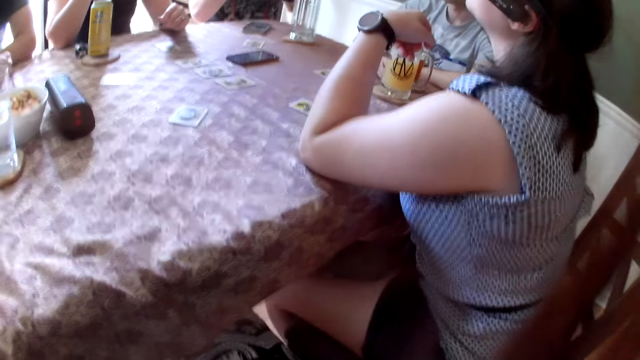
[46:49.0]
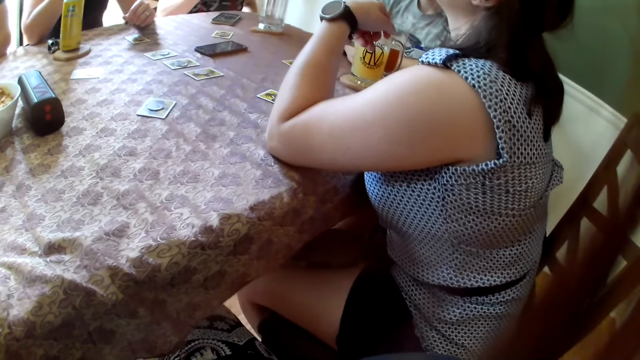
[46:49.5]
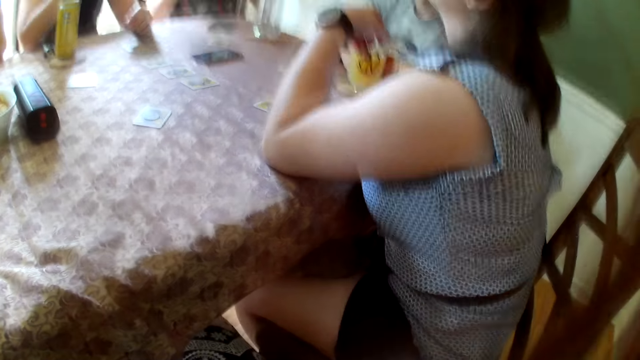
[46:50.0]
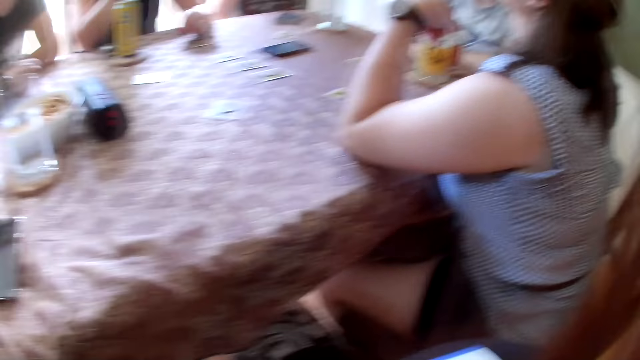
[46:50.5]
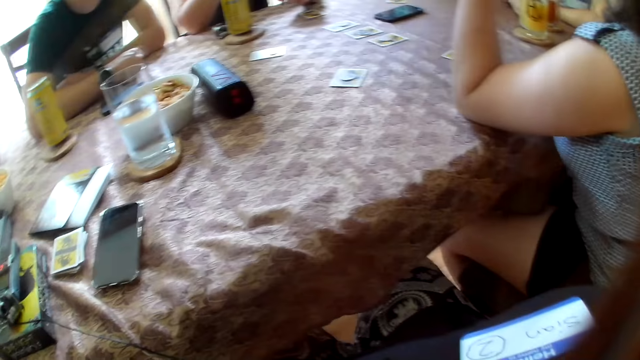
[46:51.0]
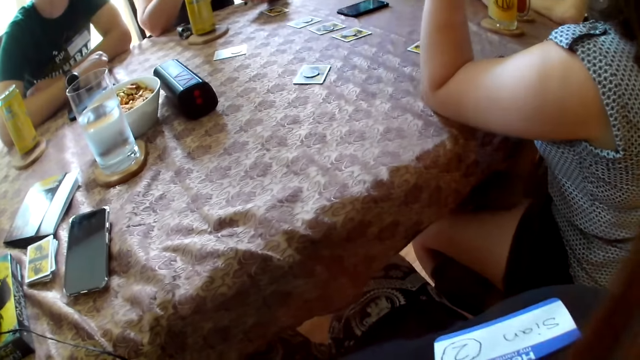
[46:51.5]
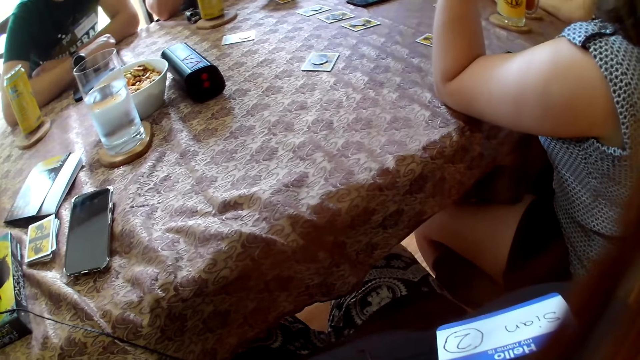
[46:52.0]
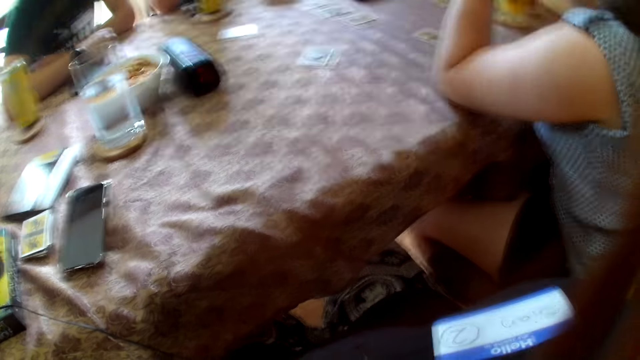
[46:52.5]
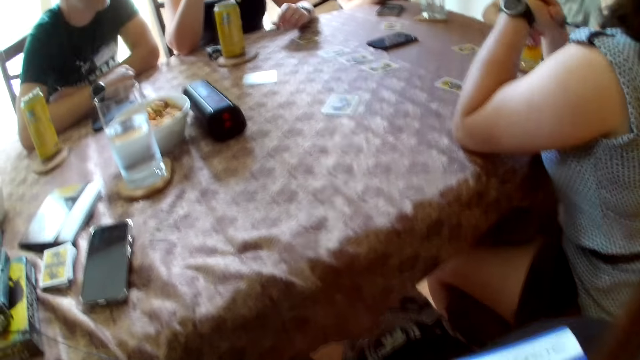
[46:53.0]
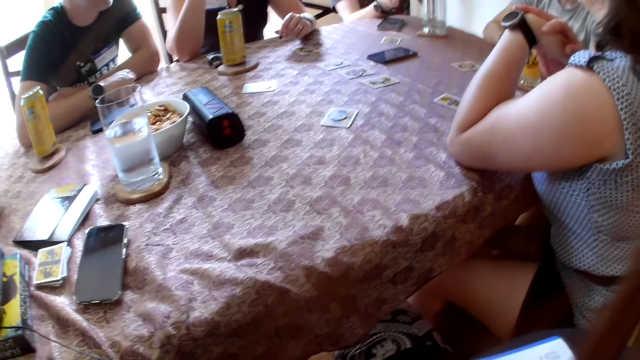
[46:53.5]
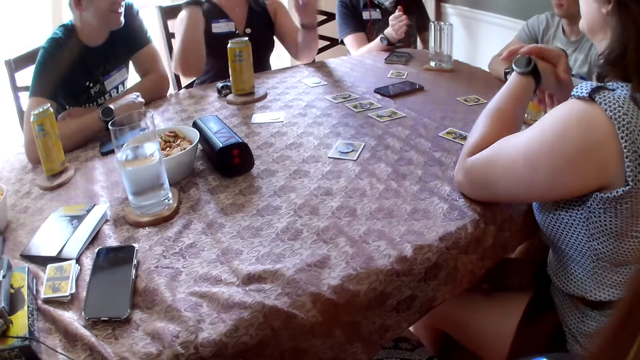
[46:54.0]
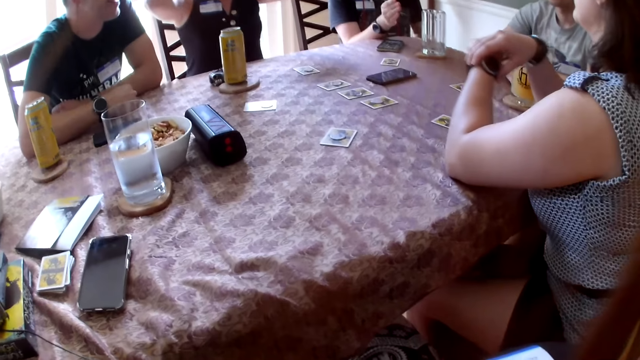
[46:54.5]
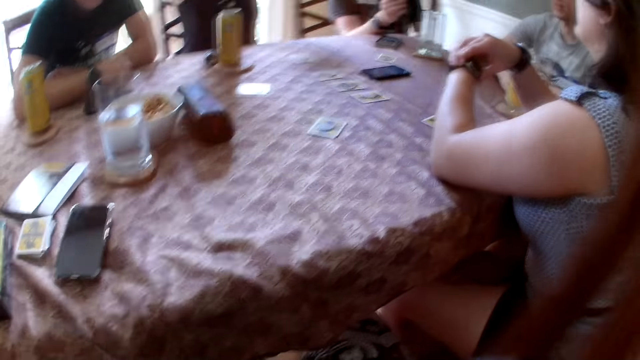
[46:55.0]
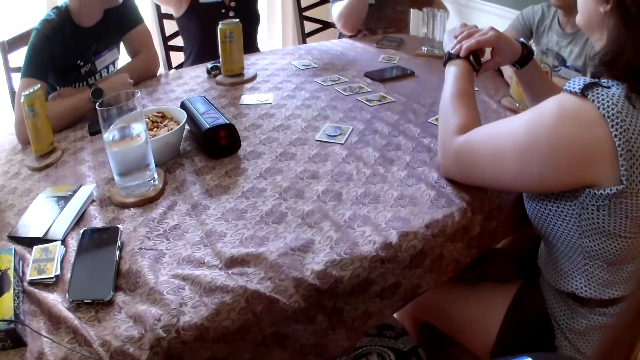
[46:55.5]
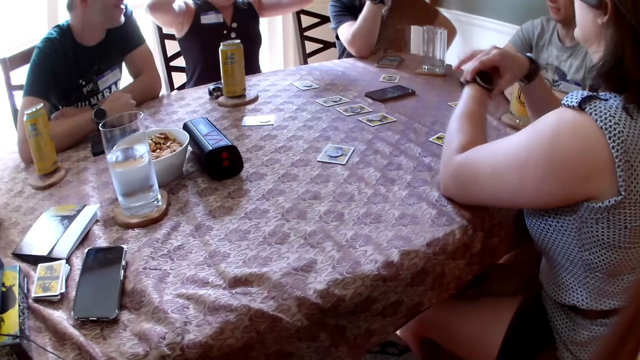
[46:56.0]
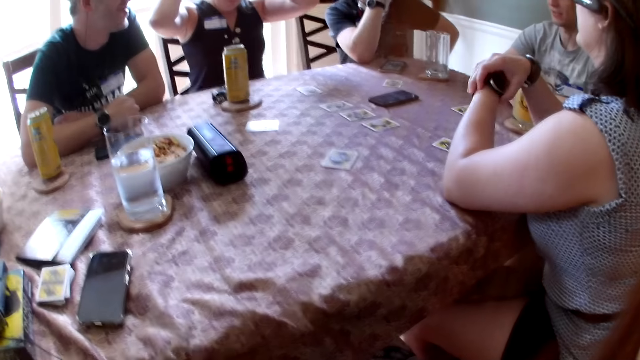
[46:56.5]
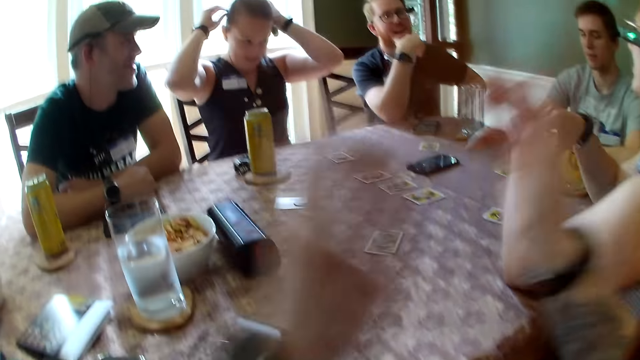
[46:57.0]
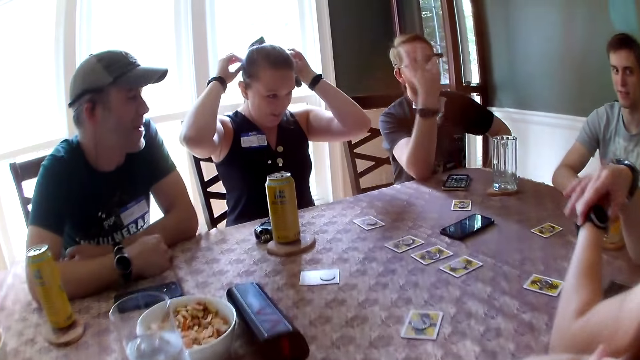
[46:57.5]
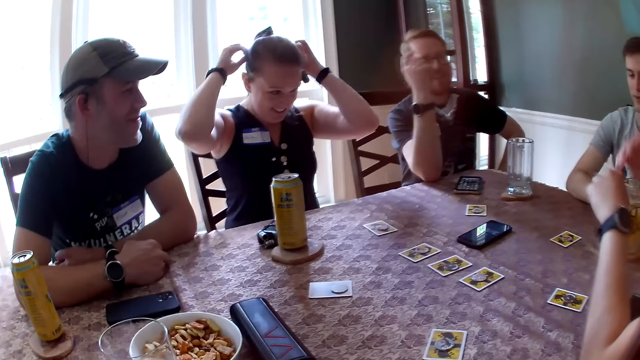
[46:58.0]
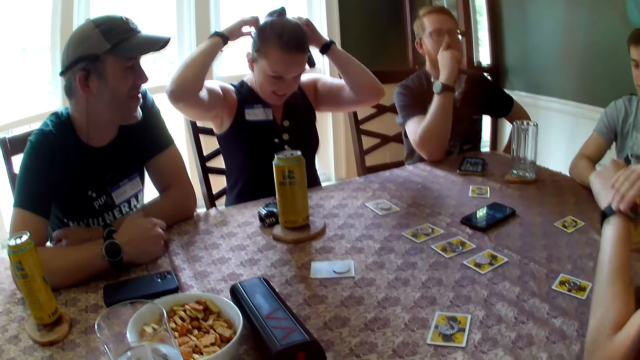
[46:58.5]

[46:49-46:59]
The woman adjusts the camera on her head with her hands.

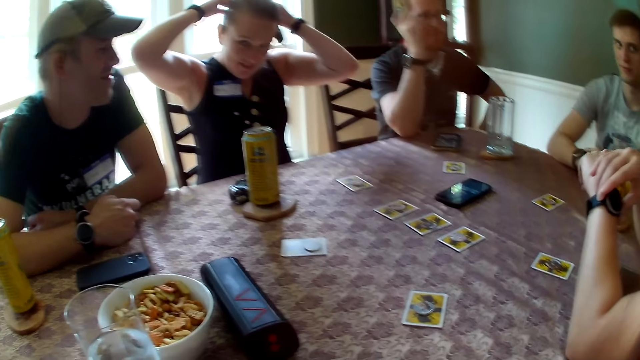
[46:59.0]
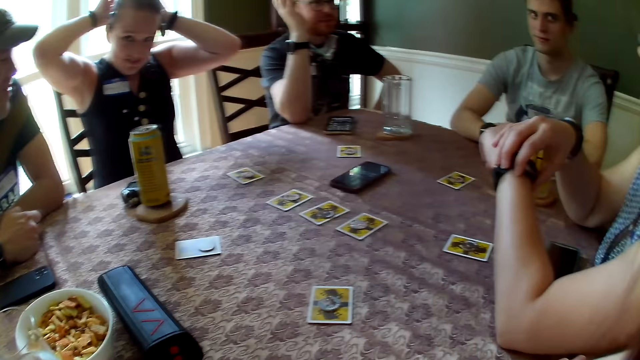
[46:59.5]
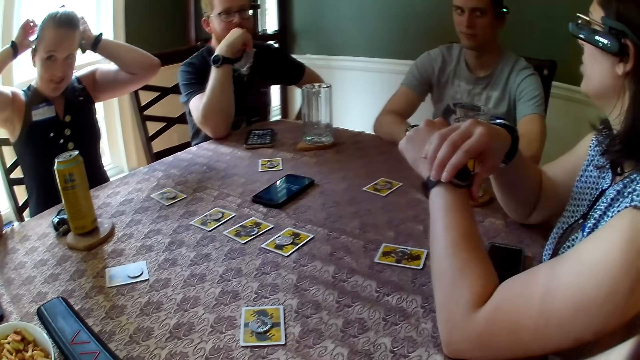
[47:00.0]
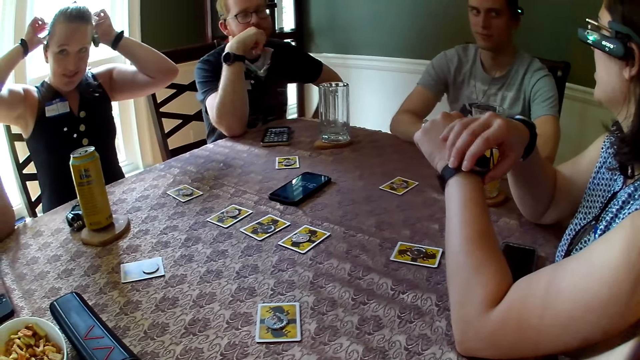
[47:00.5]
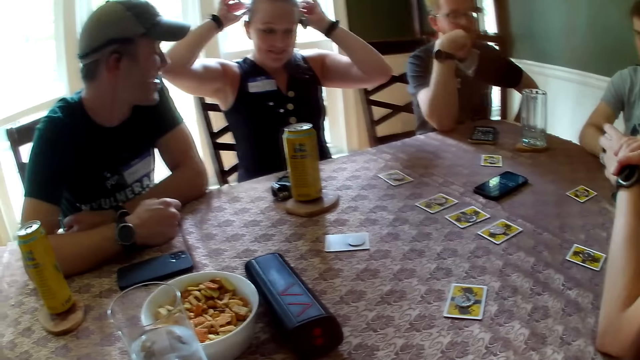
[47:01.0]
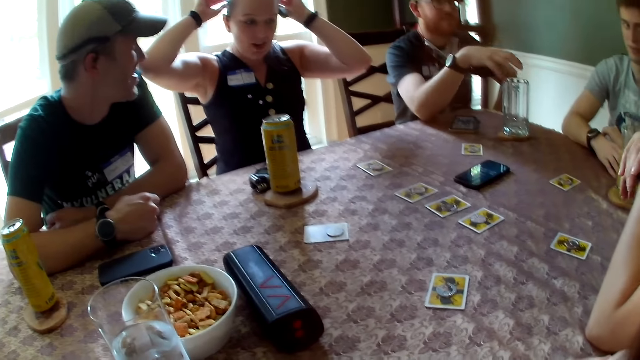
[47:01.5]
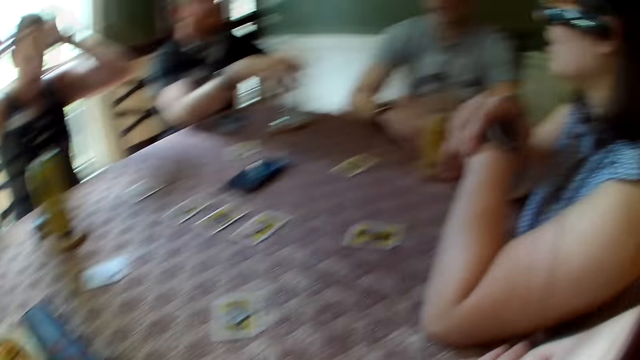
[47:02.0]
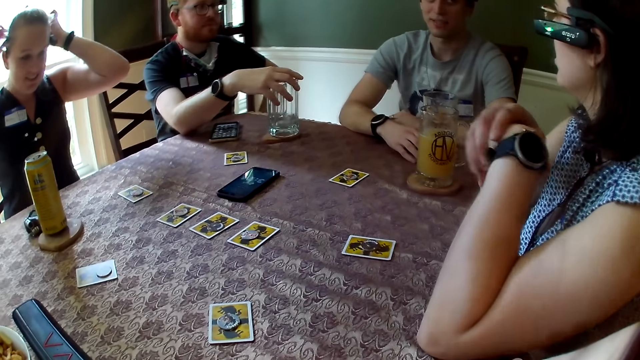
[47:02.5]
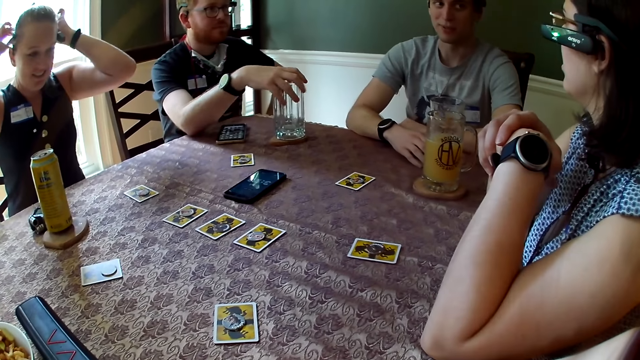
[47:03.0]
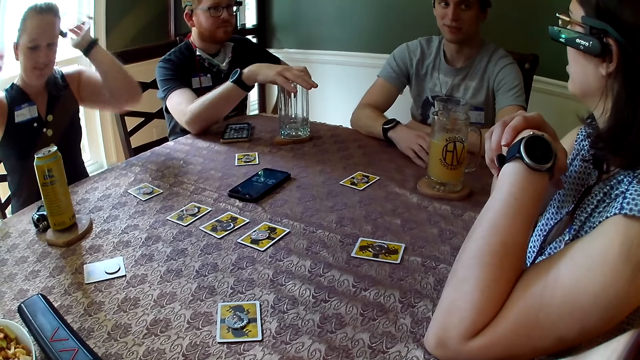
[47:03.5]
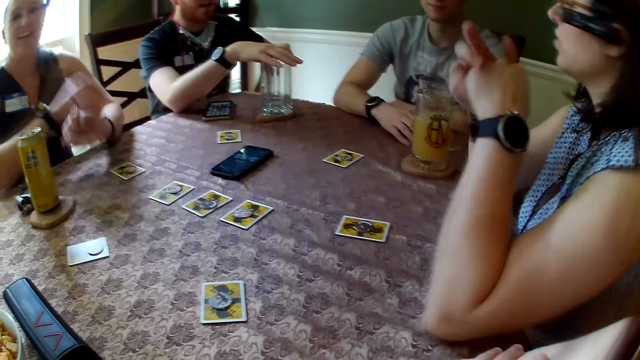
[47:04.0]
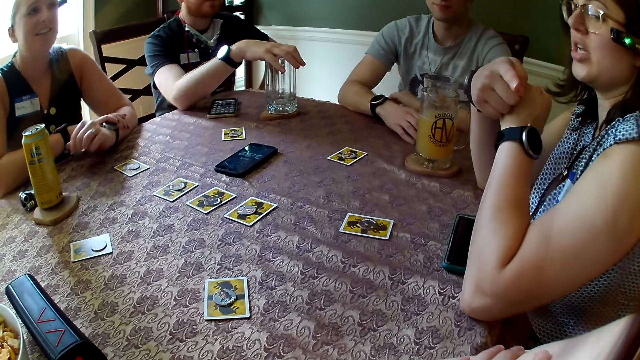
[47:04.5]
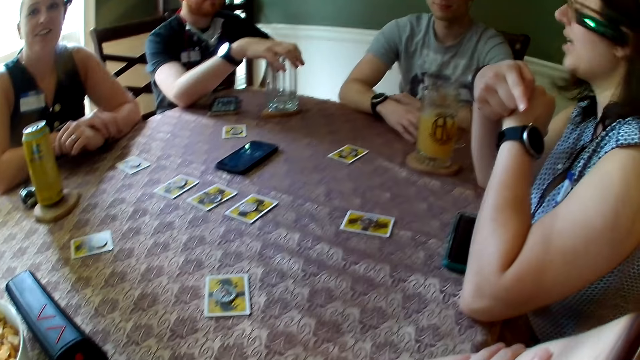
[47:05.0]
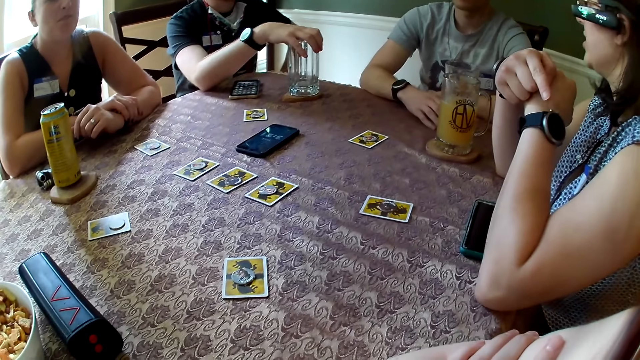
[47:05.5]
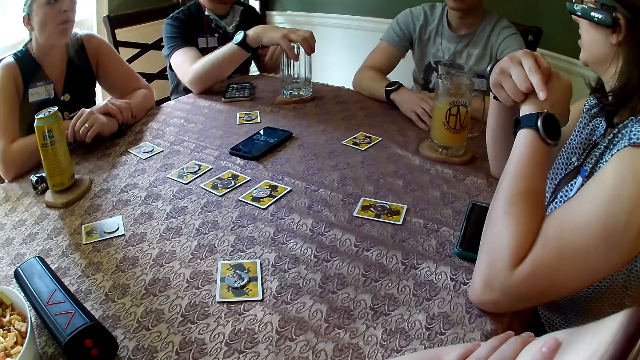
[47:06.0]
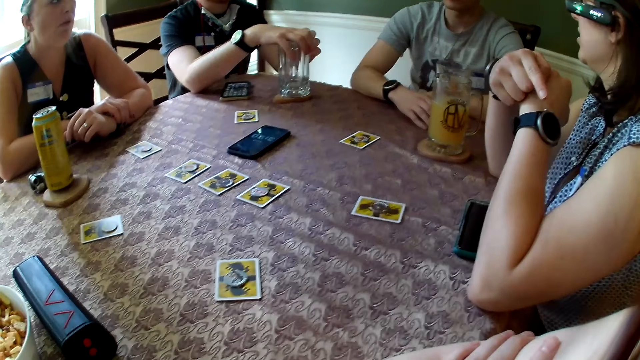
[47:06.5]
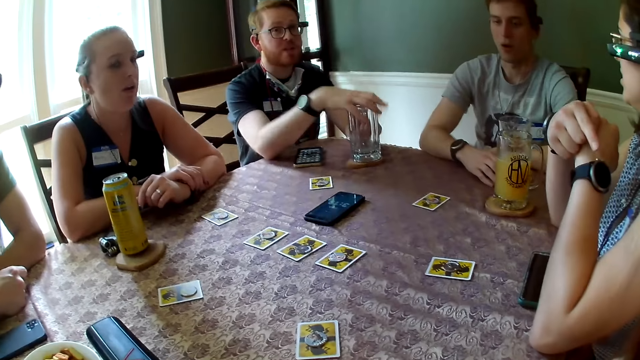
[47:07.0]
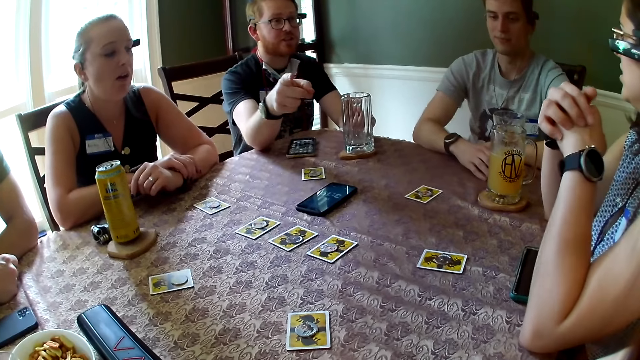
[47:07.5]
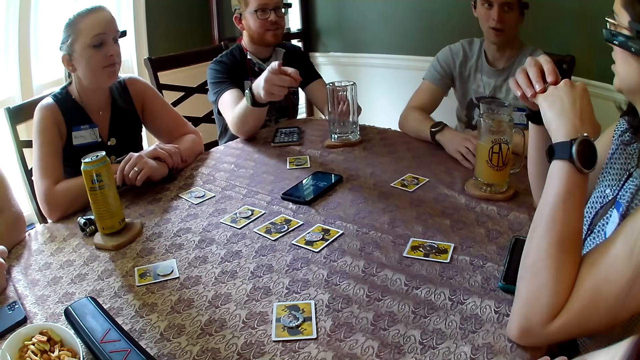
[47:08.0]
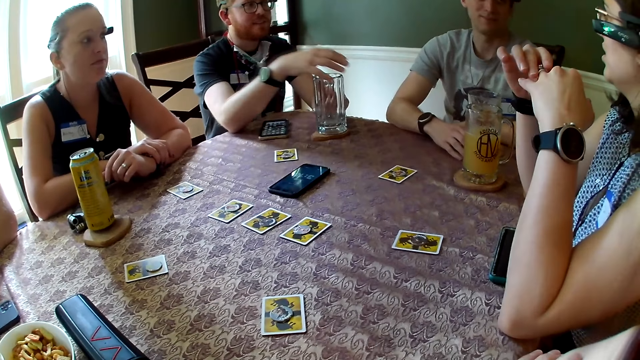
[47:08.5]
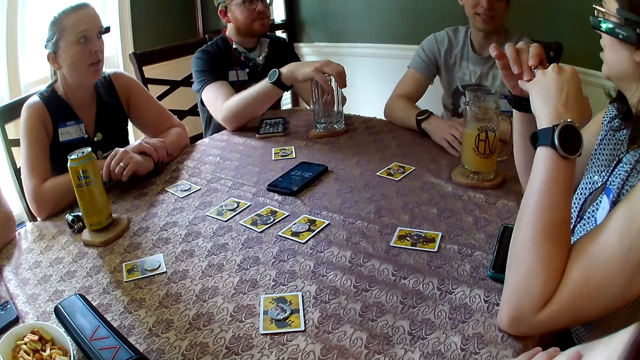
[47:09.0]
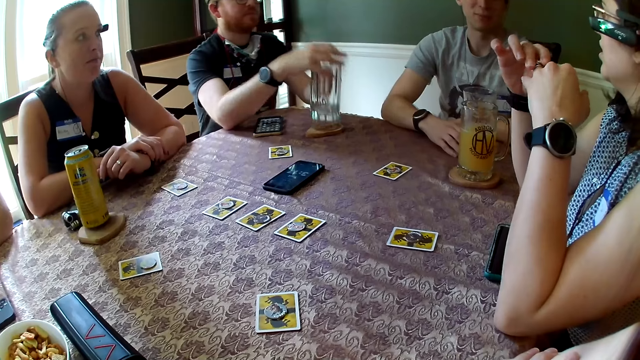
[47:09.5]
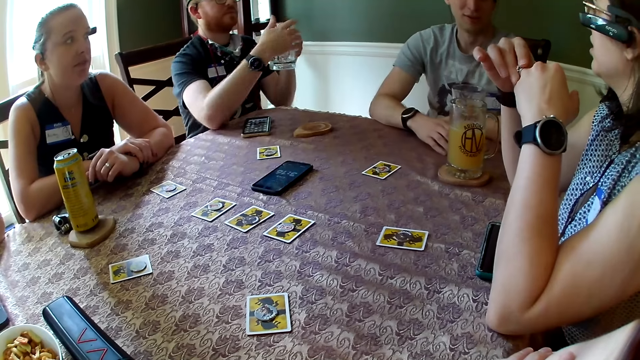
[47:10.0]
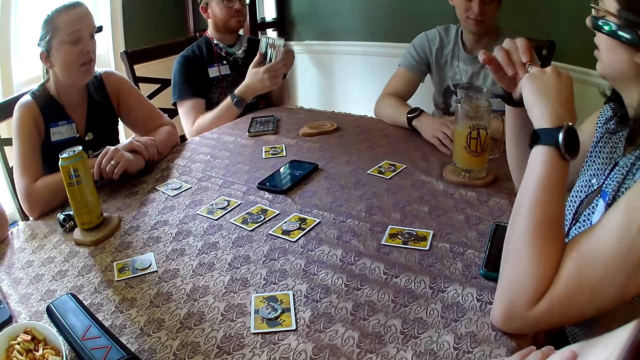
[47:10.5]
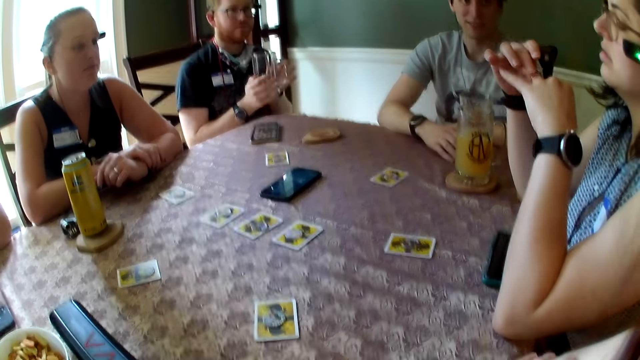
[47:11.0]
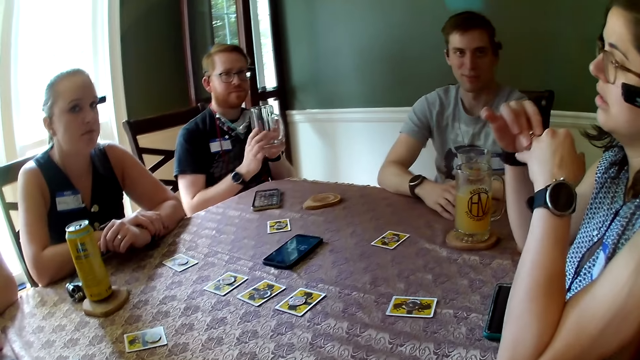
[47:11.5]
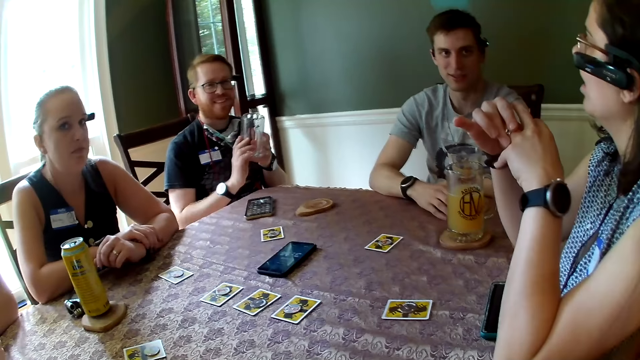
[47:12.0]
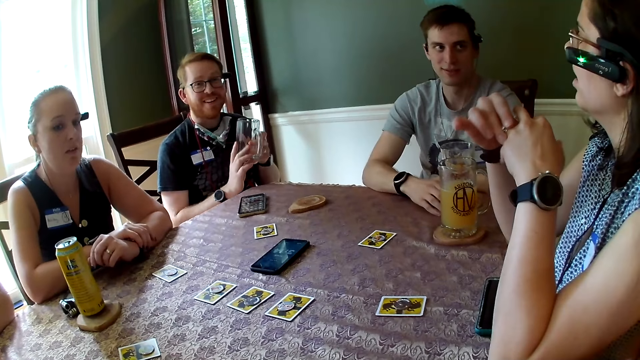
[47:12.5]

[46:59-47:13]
The man places his right hand on a glass cup on the table and picks the glass cup from the table with his left hand.
